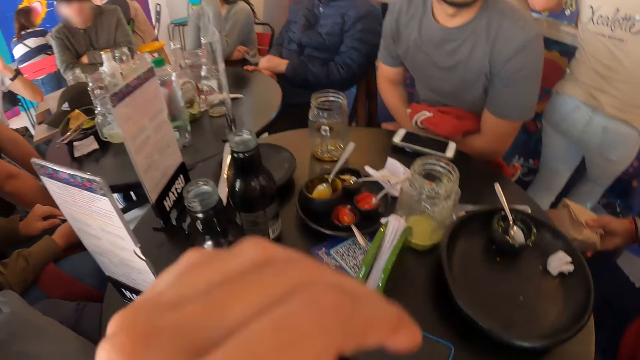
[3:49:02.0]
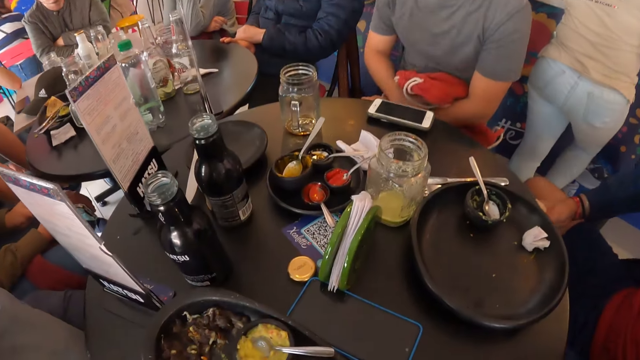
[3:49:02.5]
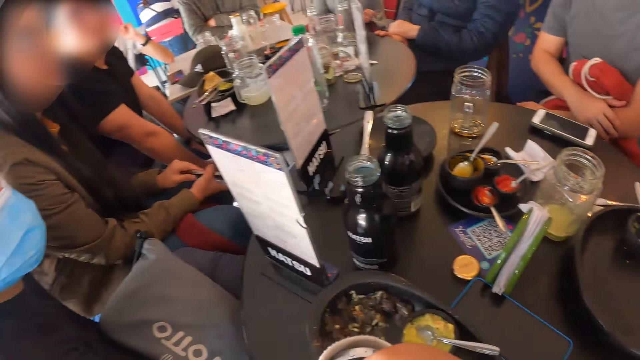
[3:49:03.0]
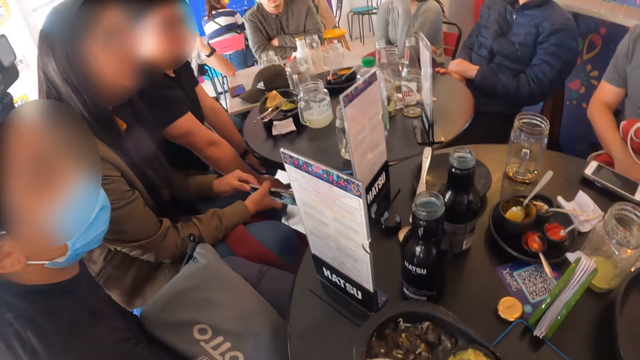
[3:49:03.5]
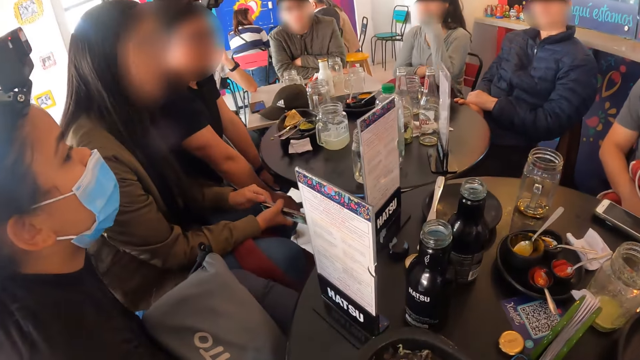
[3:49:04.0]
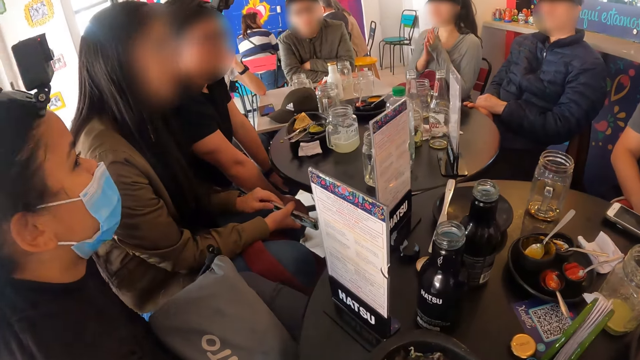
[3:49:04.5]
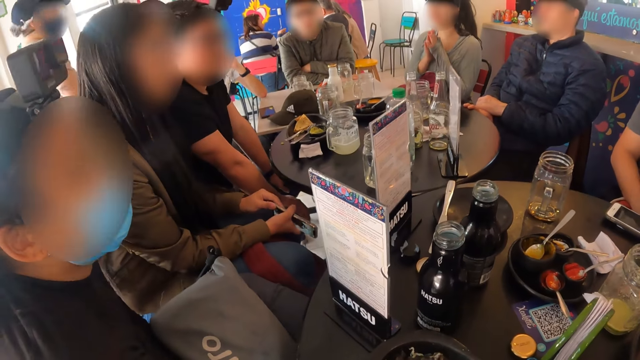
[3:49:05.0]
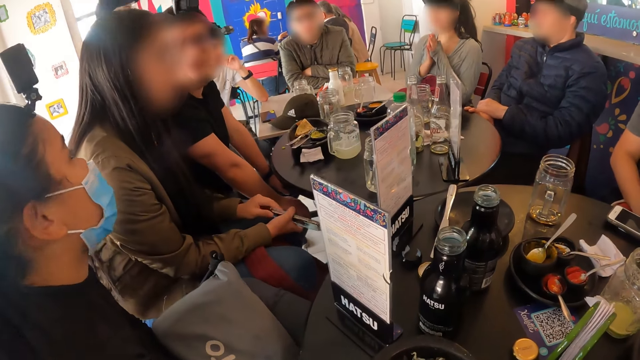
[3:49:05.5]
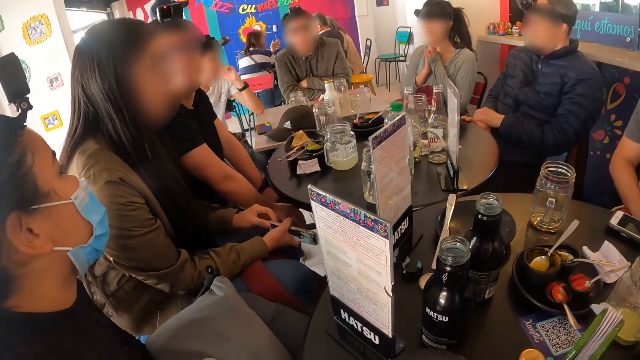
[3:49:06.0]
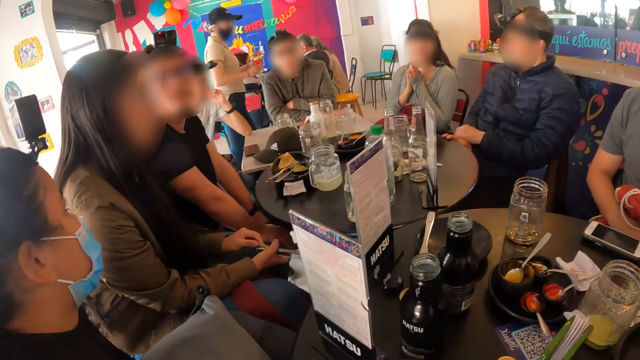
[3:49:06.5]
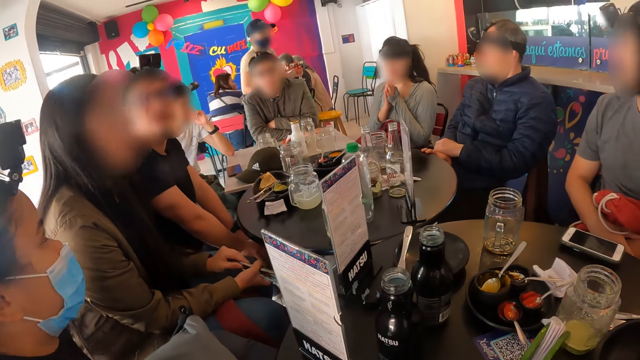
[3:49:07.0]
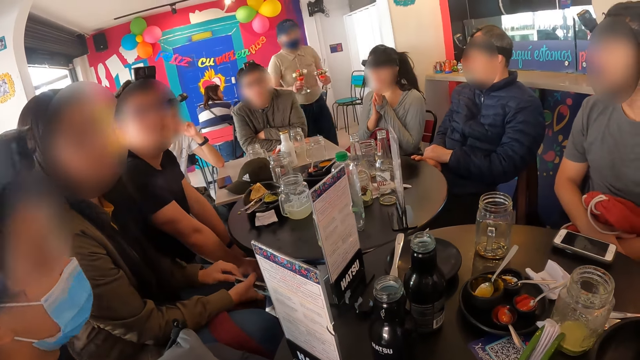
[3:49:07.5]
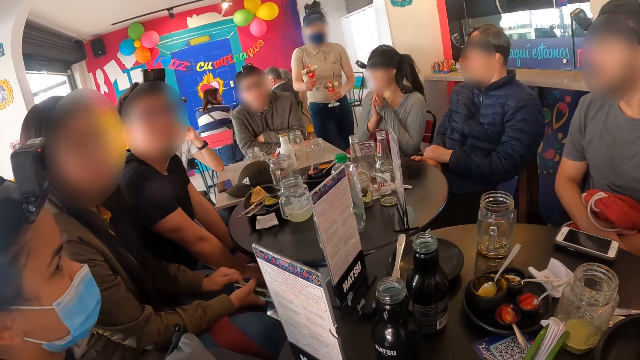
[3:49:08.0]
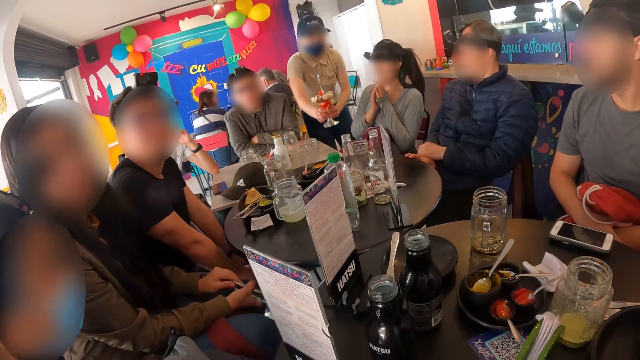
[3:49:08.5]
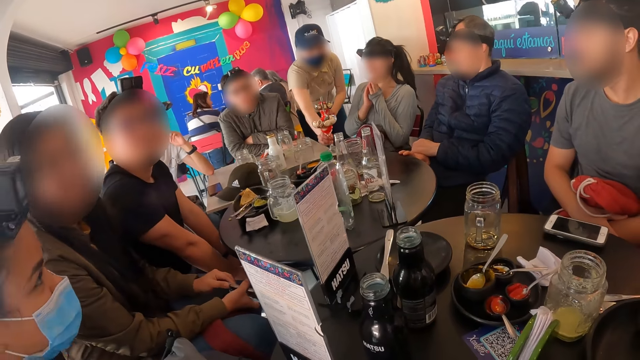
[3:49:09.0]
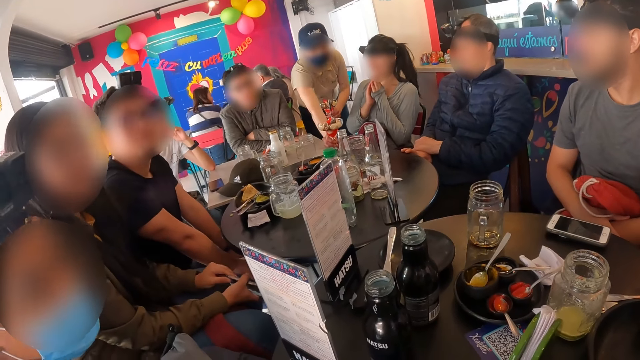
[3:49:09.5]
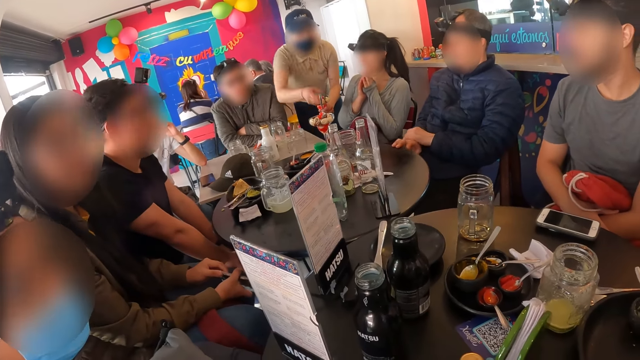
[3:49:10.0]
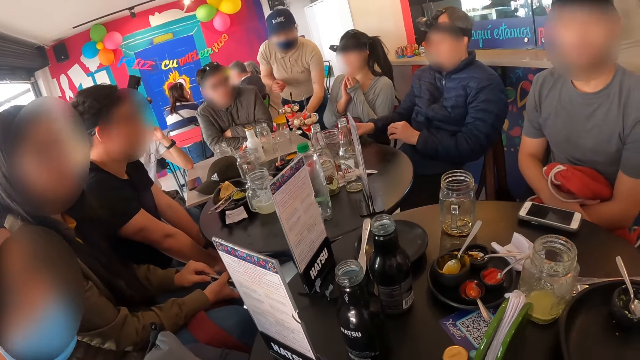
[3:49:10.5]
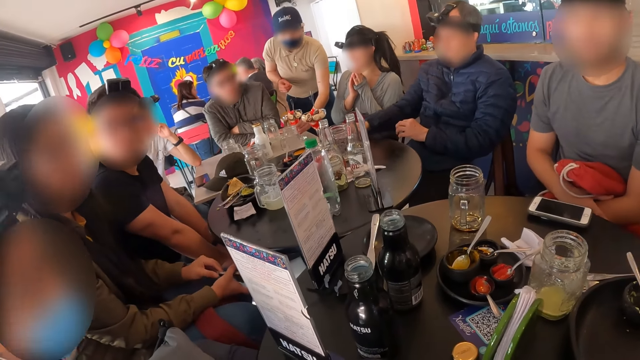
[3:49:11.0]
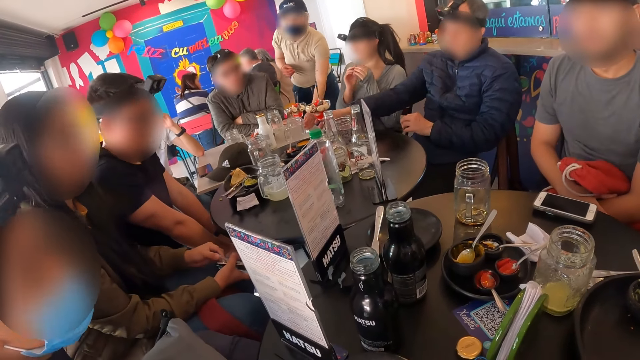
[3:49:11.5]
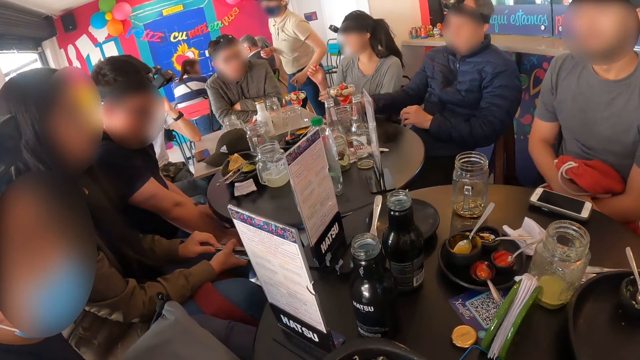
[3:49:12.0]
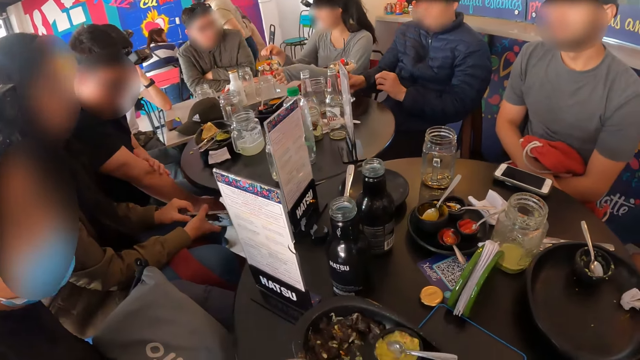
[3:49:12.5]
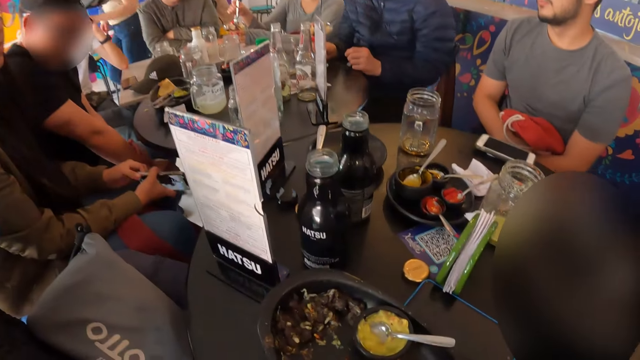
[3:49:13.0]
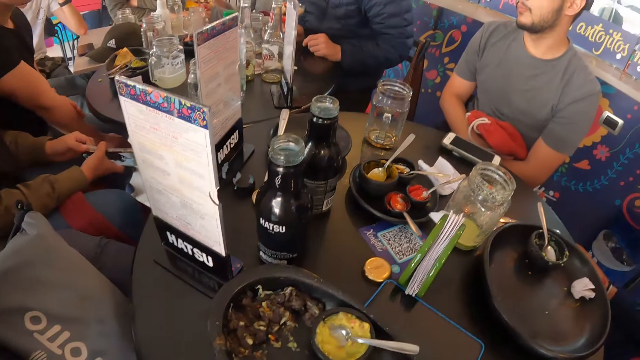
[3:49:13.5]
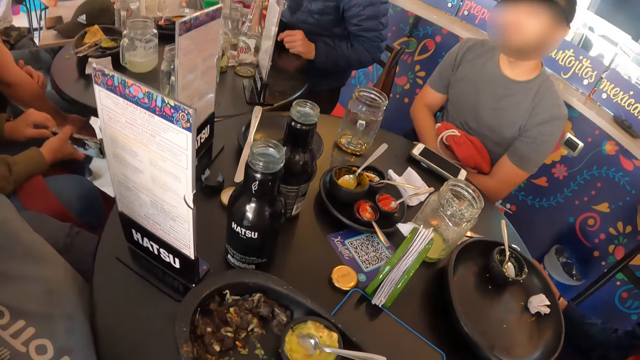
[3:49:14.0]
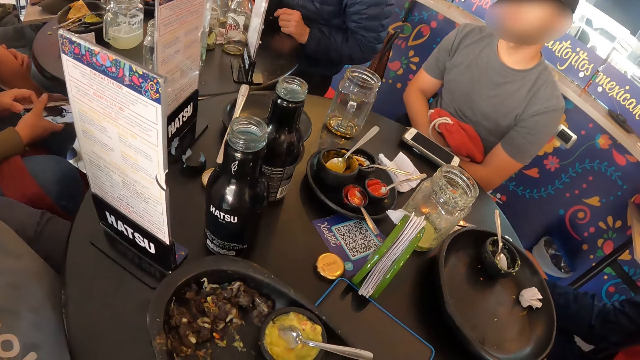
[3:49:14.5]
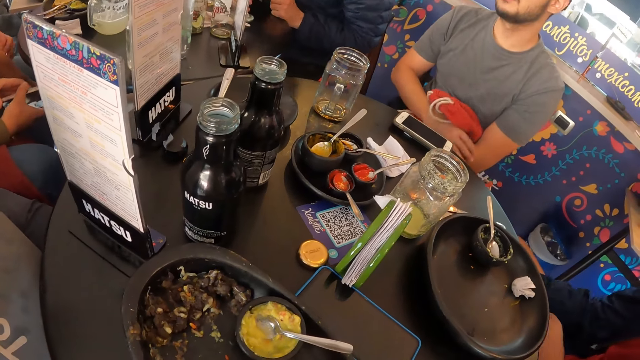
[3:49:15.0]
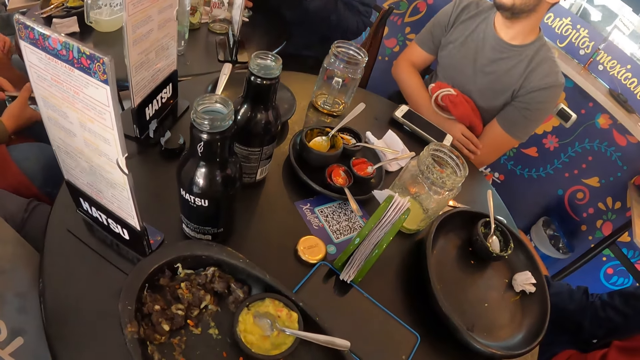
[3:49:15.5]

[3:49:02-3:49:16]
A waiter puts a cup of ice-cream on the table with her right hand. The waiter puts a cup of ice-cream on the table with her left hand. A man pulls the cup of ice-cream with his right hand. Another man rubs his right arm with his left hand. The camera wearer puts something on the plate.

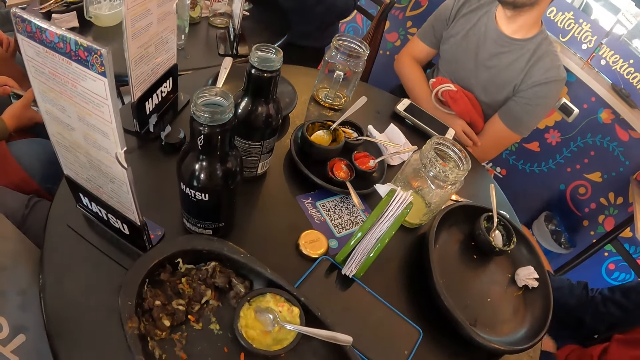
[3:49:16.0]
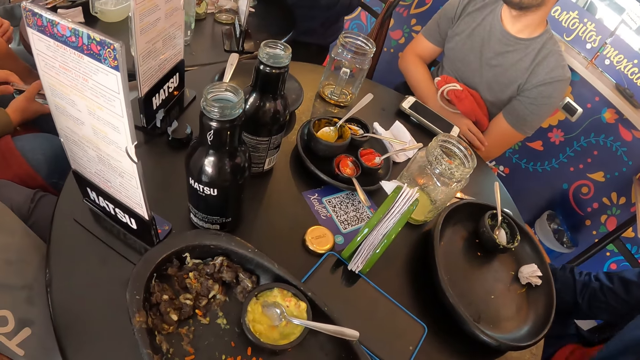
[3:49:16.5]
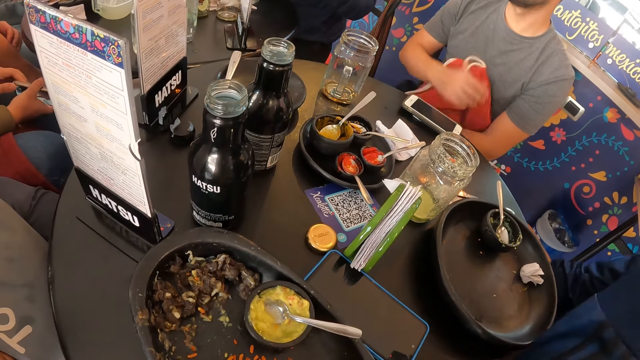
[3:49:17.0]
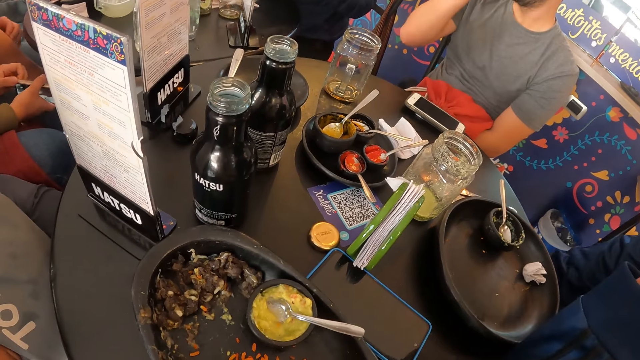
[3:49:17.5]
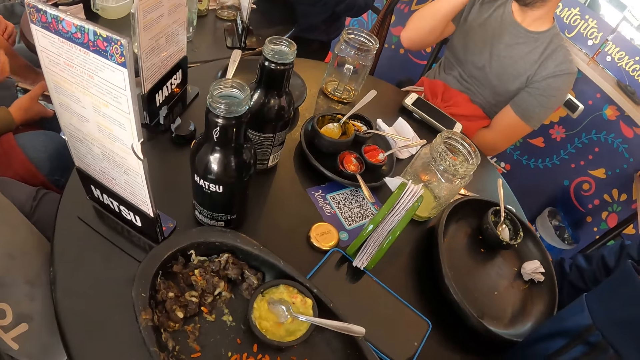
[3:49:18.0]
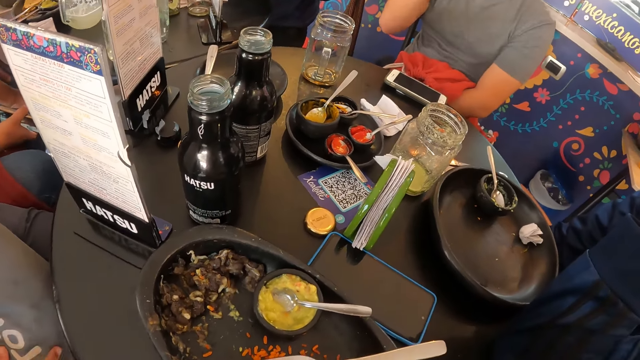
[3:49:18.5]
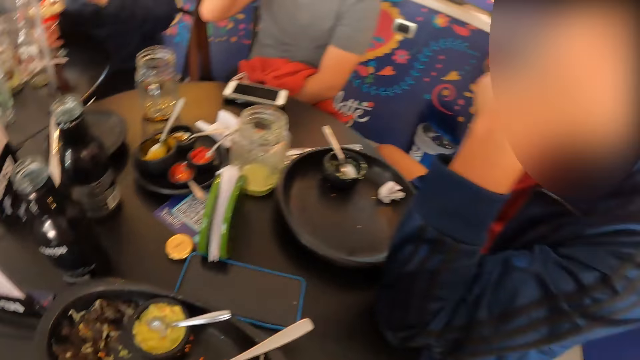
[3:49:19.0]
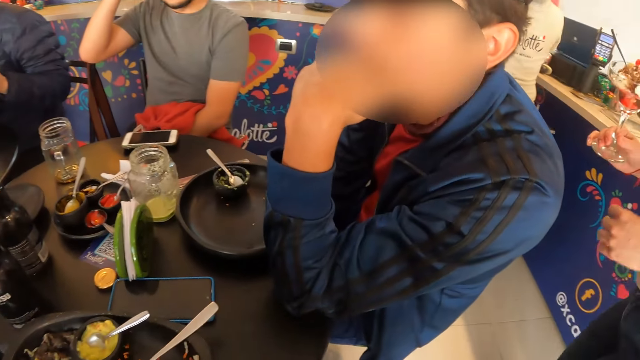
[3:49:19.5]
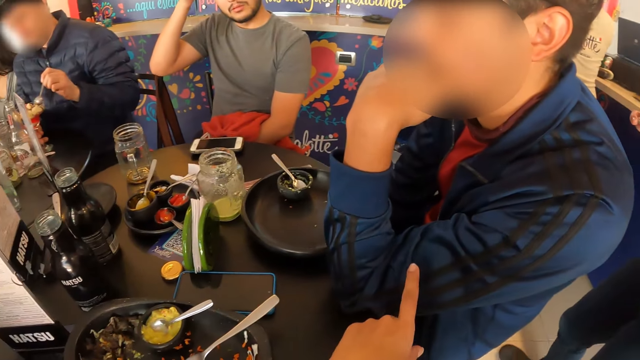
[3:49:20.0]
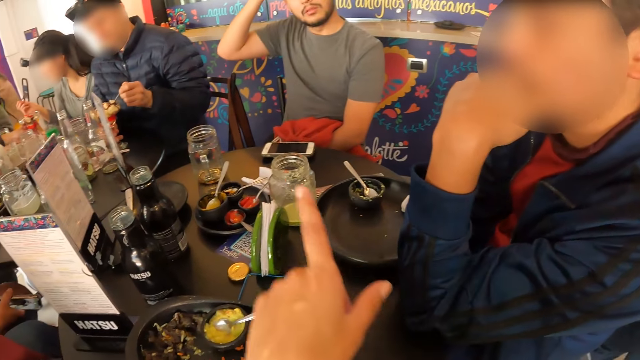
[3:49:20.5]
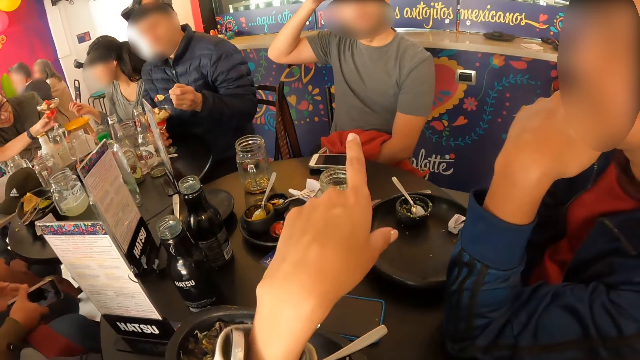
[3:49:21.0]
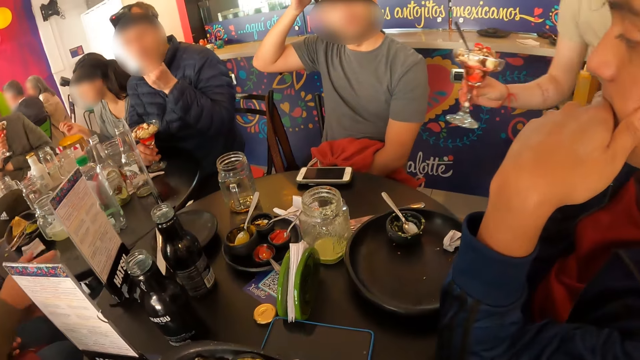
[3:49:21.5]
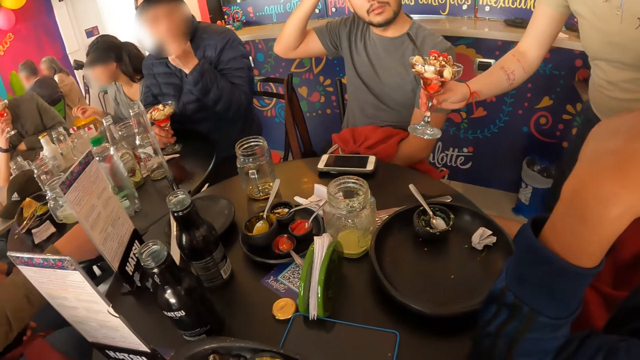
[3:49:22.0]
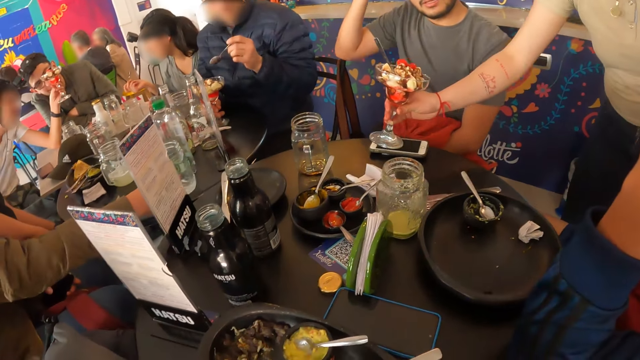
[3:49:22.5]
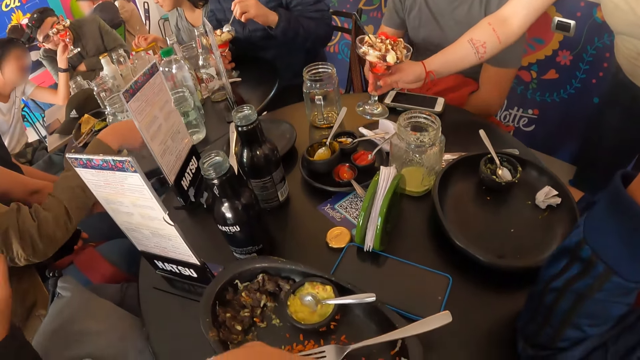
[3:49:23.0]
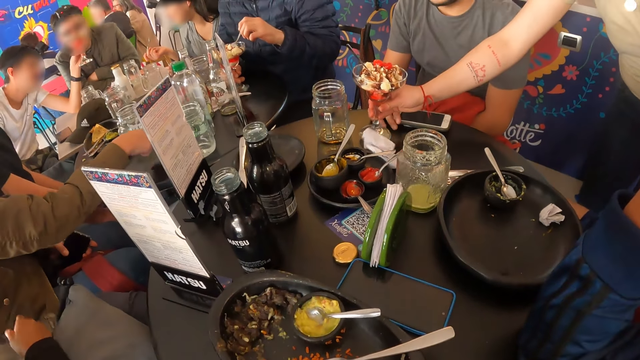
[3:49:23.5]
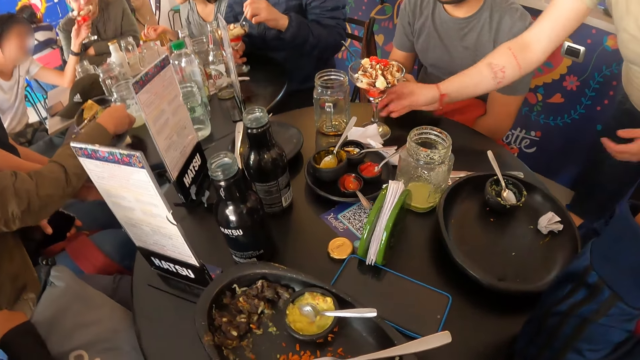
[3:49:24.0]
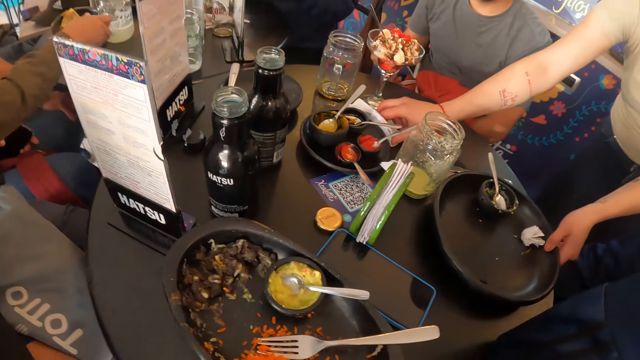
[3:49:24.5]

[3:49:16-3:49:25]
The camera wearer taps a man with her left finger. Another man scoops ice-cream from the cup with a spoon in his left hand. The camera wearer points her left finger to a third man. The second man puts the ice-cream into his mouth with the spoon in his left hand. A waiter puts a cup of ice-cream on the table with her right hand. A woman pushes a cup on the table with her right hand. The third man picks up the phone from the table with his right hand. The woman pushes the cup on the table with her right hand. The waiter picks up the plate from the table with her left hand and picks up a tissue paper from the table with her right hand.
